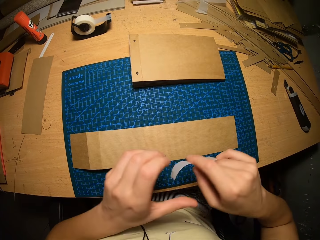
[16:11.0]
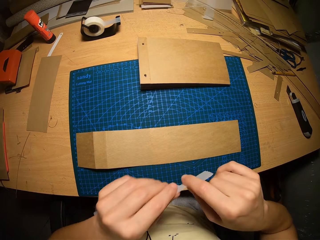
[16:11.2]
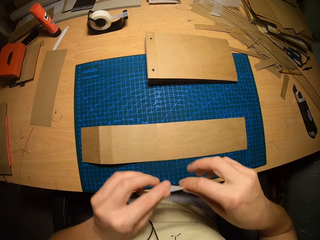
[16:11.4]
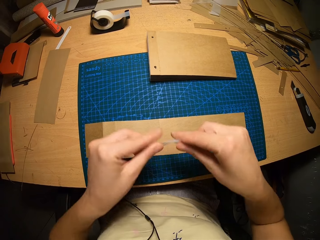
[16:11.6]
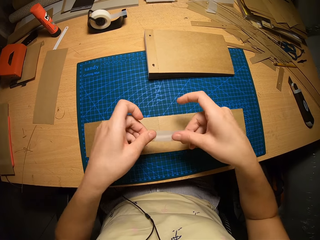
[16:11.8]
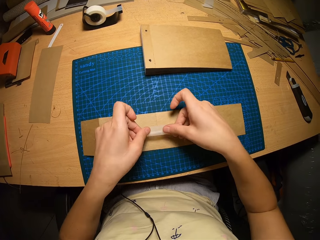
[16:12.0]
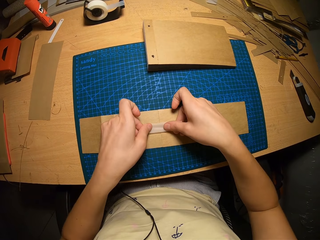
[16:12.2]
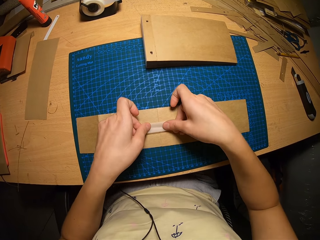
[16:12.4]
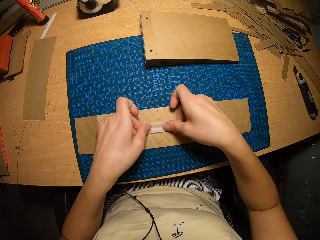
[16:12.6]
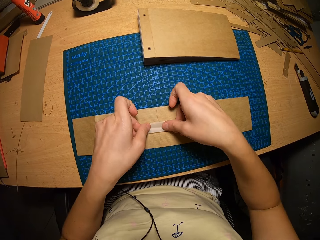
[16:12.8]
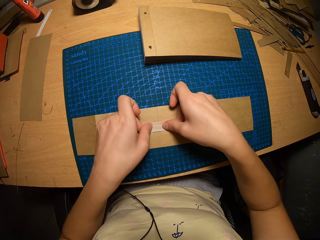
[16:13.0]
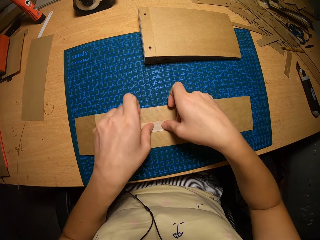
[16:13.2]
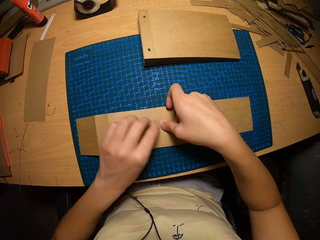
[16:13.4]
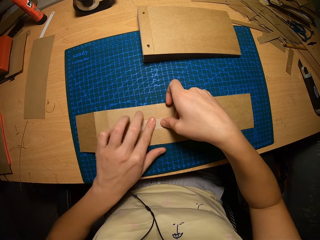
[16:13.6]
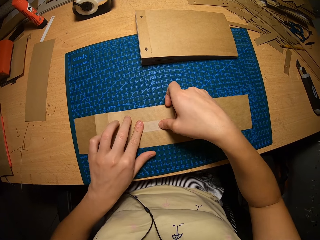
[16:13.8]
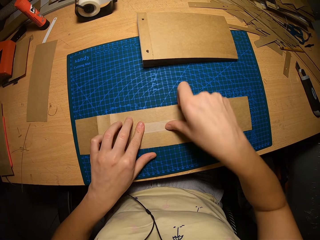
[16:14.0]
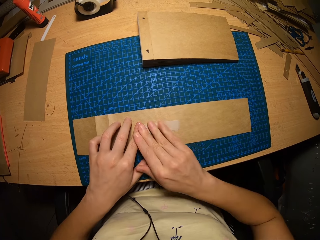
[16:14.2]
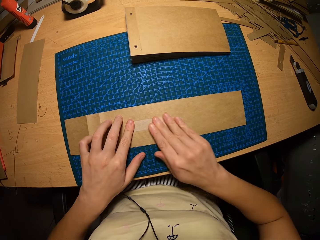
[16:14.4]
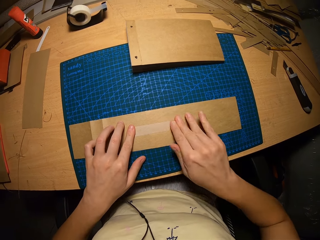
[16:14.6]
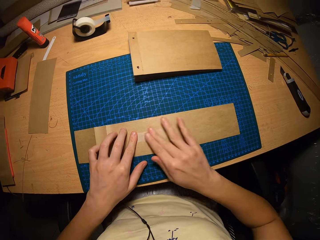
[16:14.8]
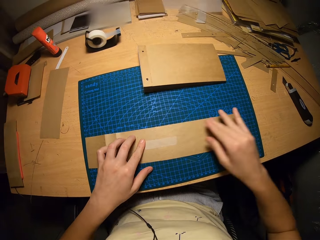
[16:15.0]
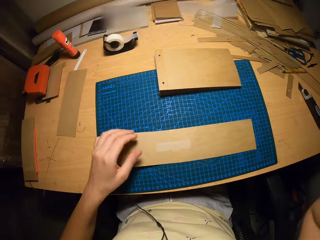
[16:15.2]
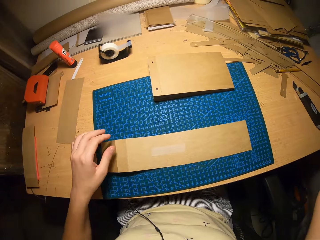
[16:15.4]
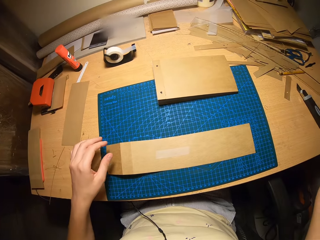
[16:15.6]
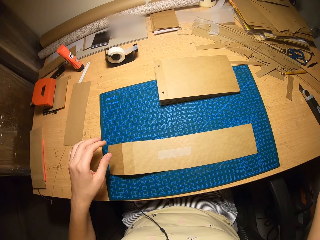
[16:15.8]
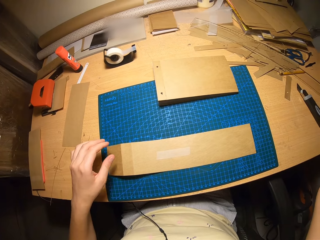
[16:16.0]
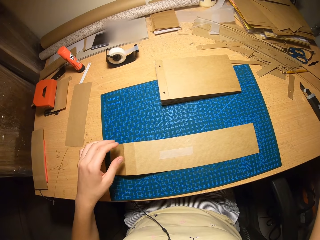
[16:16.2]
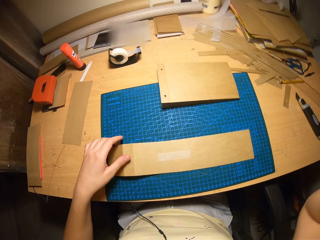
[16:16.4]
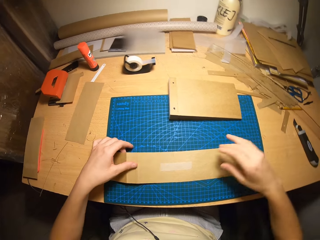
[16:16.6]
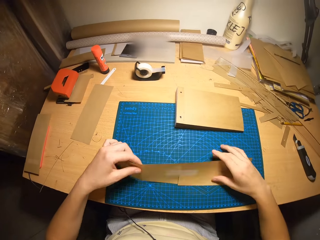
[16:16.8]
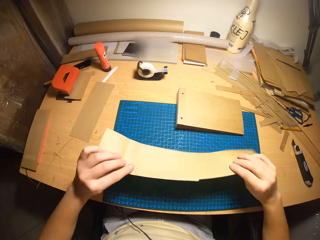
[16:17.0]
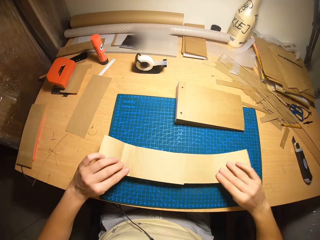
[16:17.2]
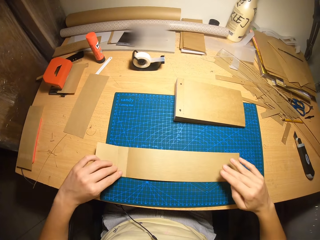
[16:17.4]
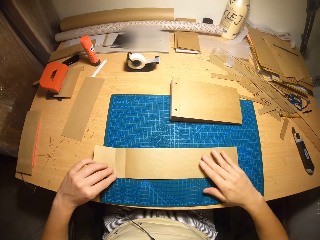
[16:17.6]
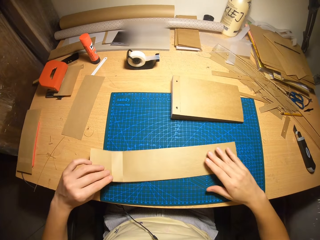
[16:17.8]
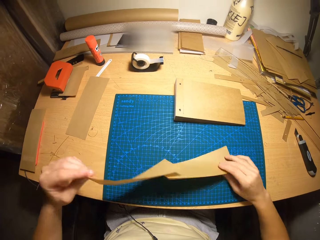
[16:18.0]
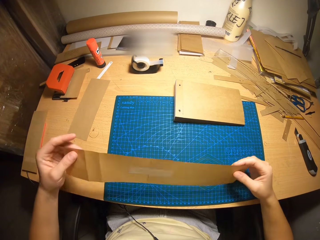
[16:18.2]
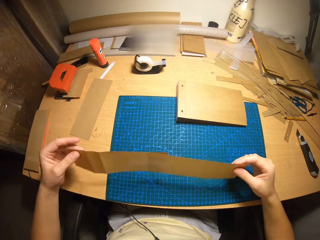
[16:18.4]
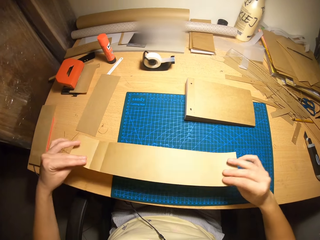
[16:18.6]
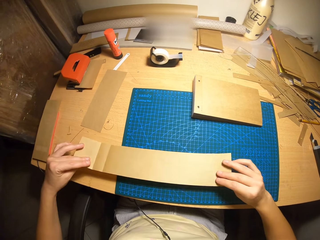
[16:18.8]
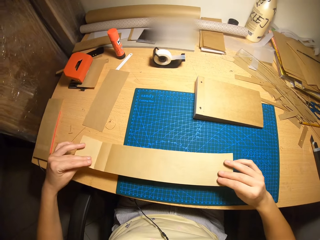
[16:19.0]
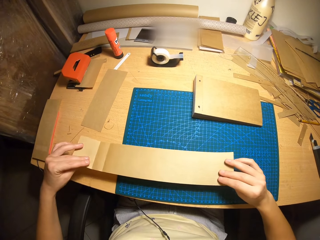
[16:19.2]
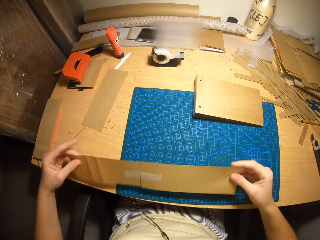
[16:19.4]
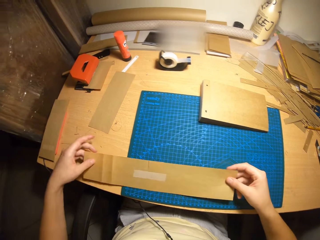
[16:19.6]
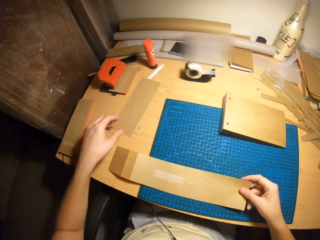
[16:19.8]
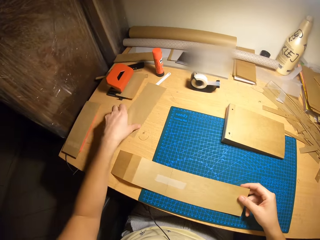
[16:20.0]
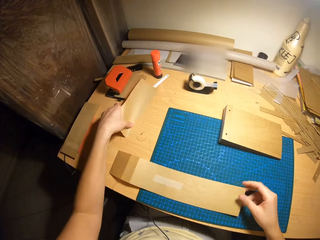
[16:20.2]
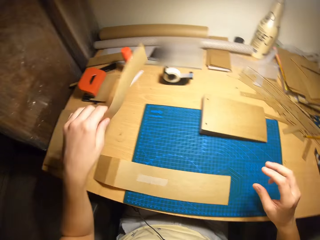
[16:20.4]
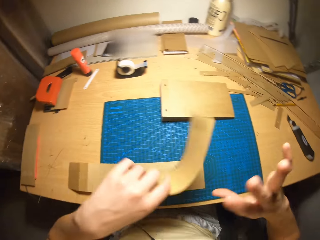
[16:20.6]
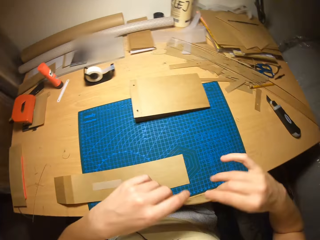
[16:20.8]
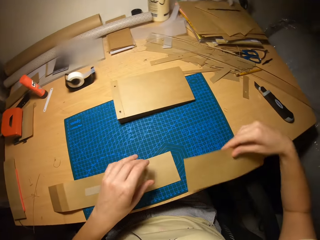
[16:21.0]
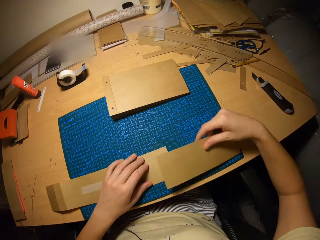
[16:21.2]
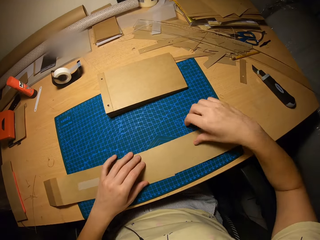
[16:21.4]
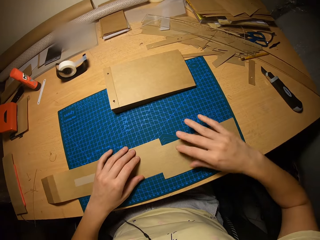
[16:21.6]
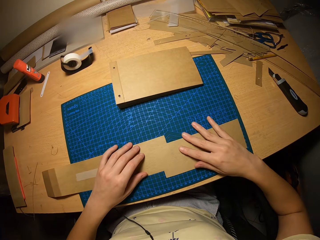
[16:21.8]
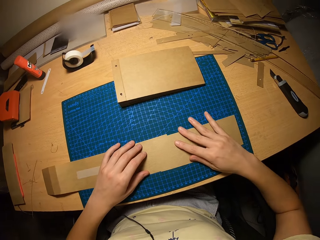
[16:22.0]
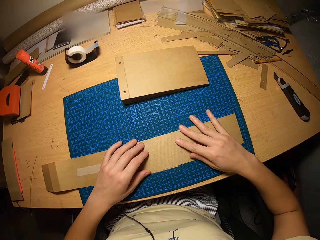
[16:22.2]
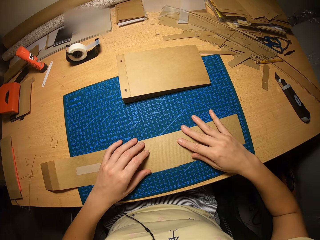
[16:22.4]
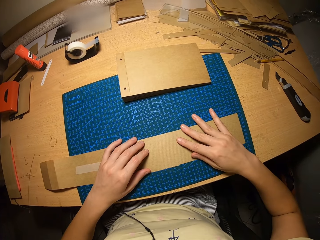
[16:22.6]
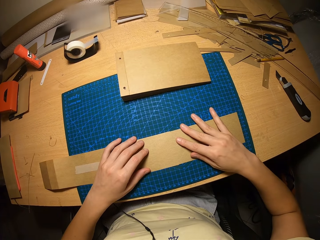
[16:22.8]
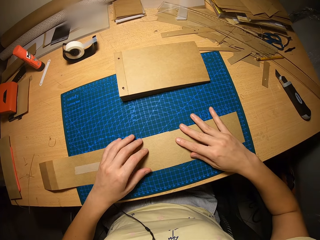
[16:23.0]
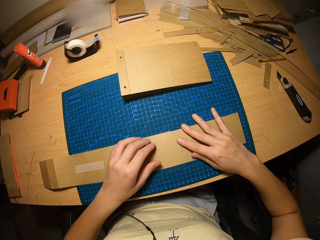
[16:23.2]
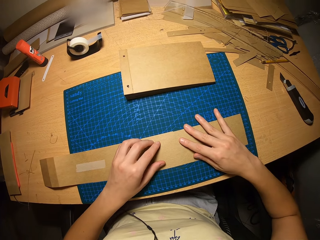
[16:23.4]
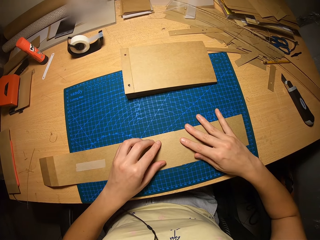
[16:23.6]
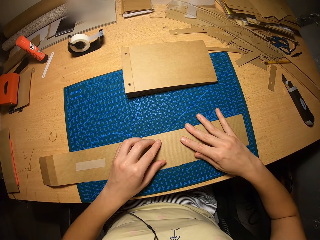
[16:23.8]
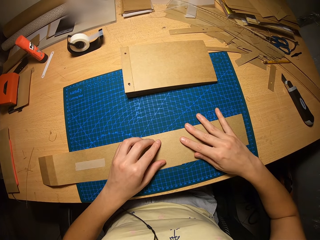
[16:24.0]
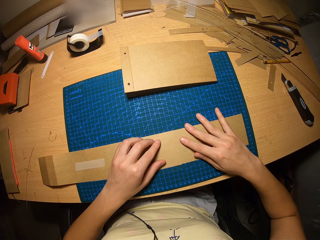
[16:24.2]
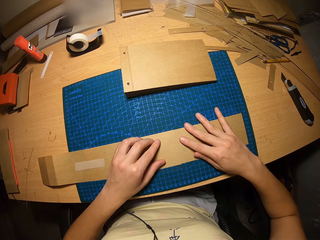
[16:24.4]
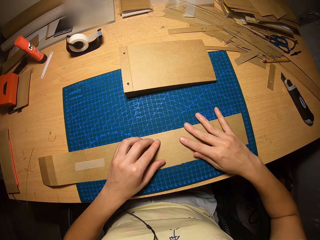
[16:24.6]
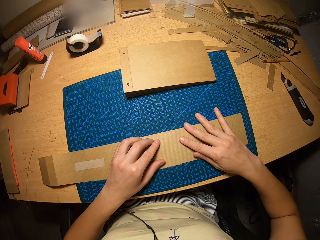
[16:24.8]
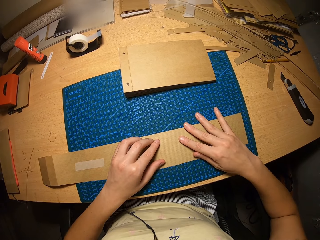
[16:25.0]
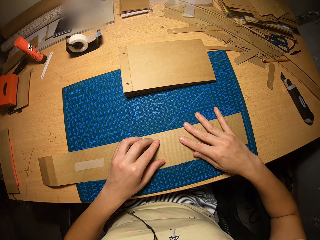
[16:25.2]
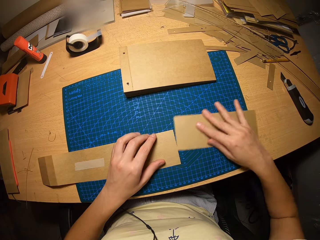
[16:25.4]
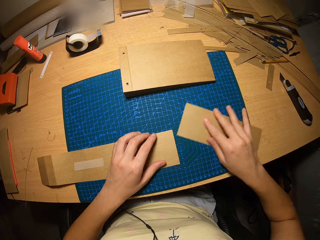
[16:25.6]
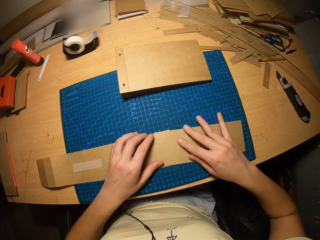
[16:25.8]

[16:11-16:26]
The camera wearer tapes the brown papers together. He checks the sealed paper. He turns the paper. He picks a paper from the table with his left hand. He carries another brown paper and drops the brown paper on the table. He puts it together with the other sealed paper.

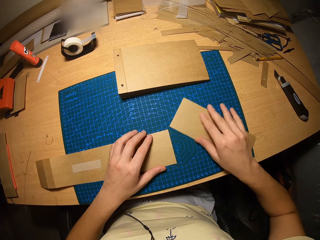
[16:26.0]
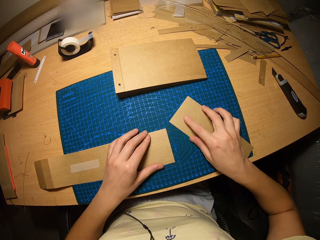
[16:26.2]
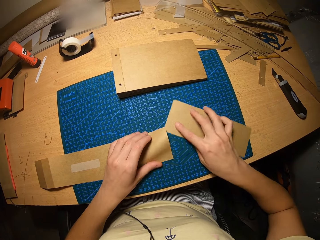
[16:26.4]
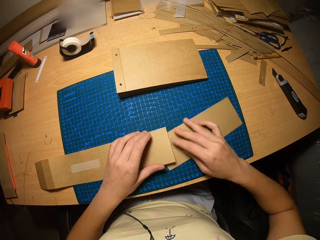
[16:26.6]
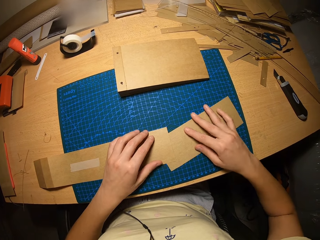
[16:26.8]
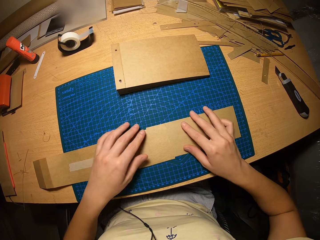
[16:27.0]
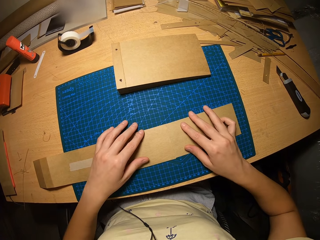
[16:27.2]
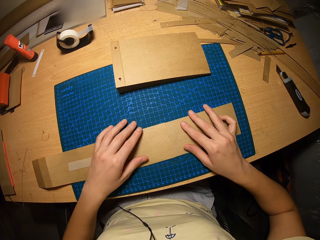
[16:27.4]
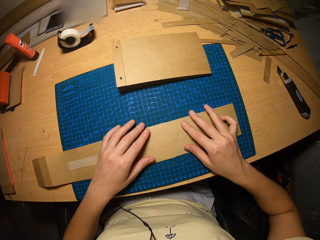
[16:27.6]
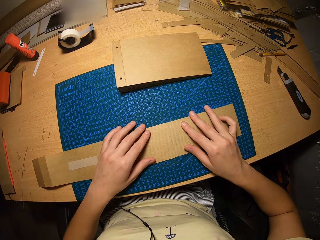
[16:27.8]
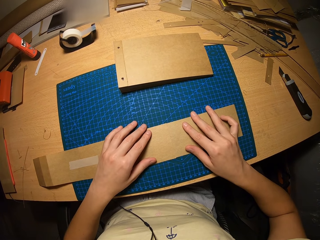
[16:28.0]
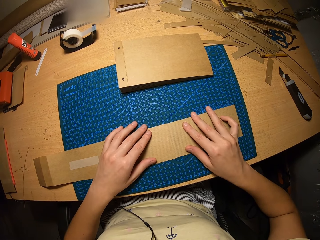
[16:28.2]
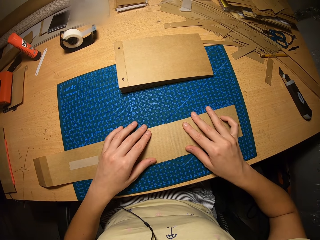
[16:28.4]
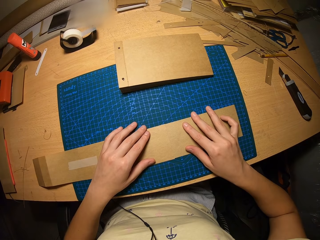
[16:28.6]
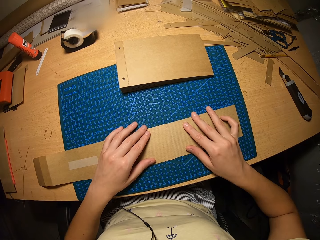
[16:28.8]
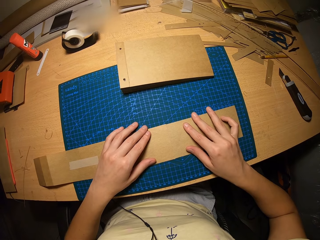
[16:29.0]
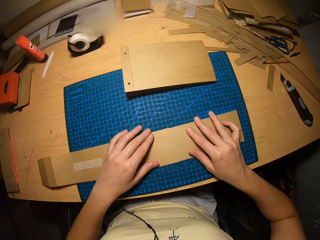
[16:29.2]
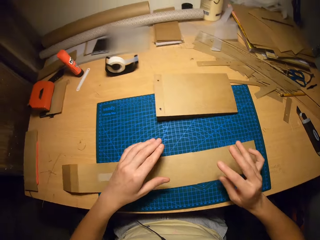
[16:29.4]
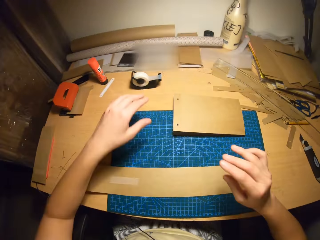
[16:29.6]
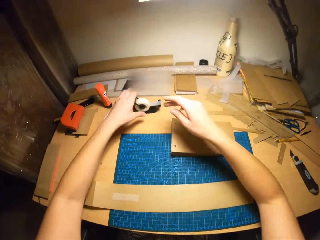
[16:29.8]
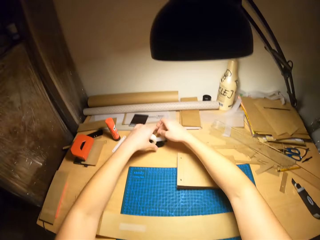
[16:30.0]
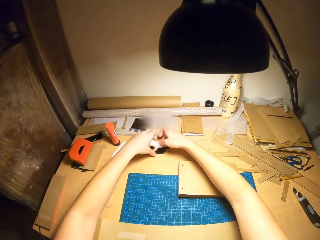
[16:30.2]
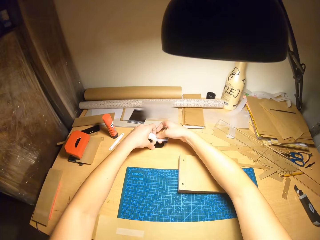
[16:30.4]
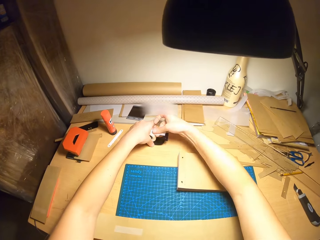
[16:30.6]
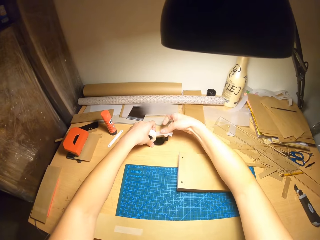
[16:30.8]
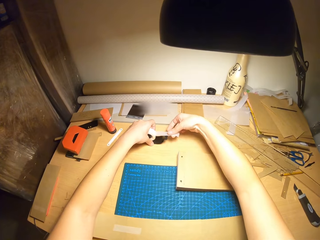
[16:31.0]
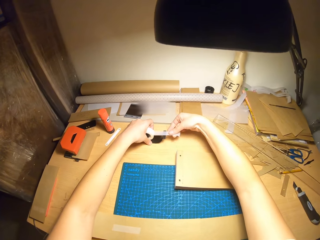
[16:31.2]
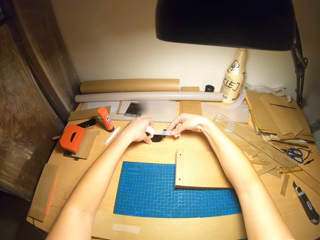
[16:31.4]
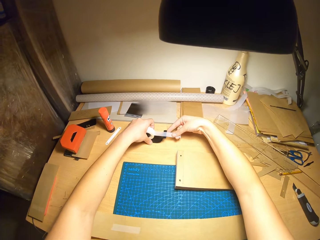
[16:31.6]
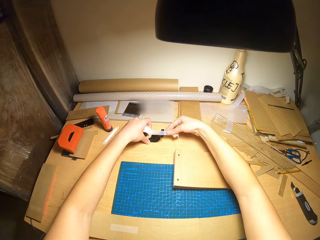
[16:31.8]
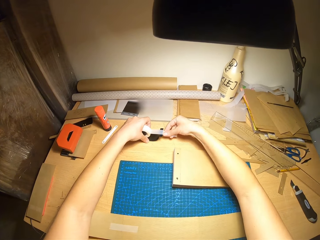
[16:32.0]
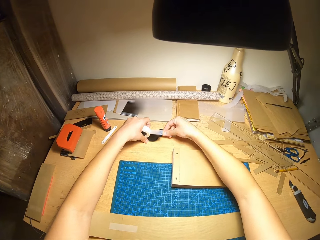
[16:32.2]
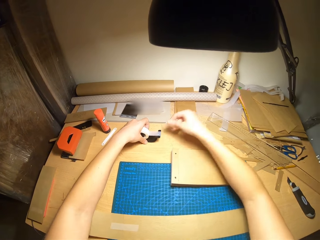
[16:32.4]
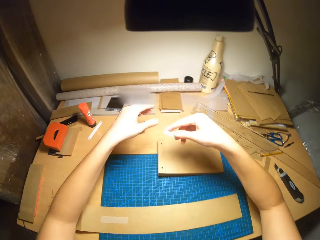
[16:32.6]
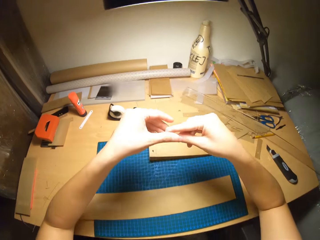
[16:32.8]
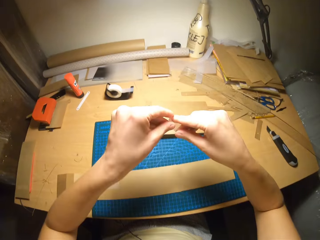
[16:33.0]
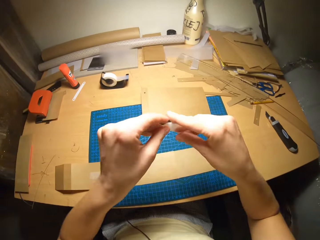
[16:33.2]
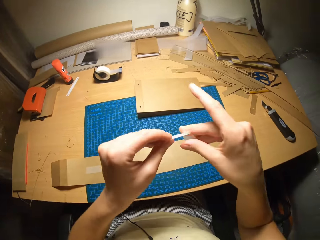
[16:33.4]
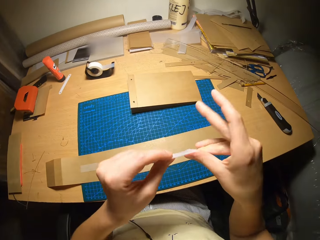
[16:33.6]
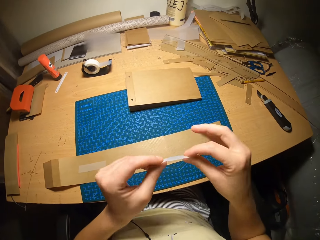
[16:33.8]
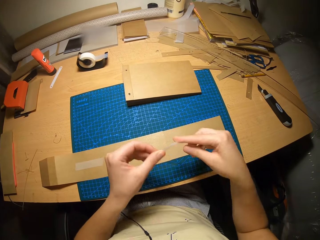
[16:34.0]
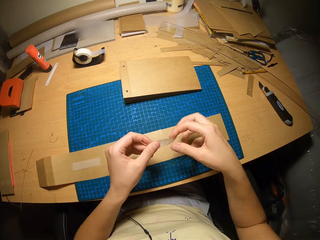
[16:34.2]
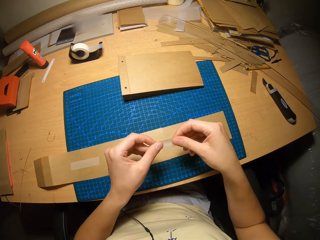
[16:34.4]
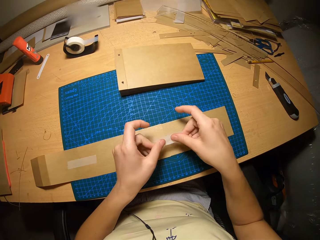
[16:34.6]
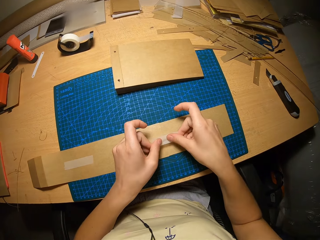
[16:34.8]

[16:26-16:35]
The camera wearer cuts from the tape.
